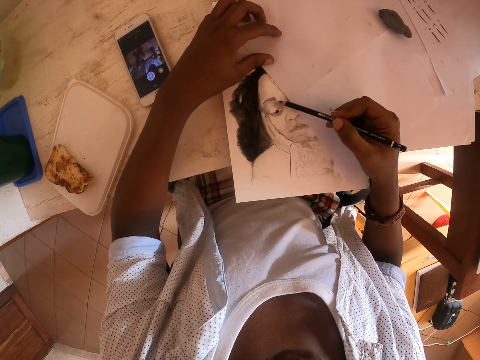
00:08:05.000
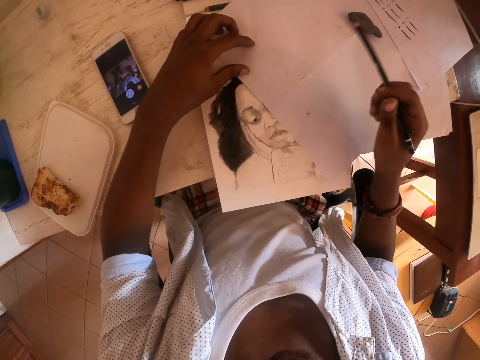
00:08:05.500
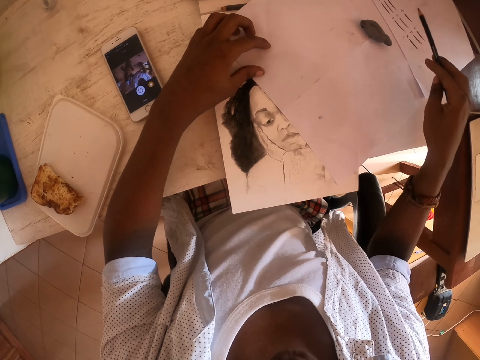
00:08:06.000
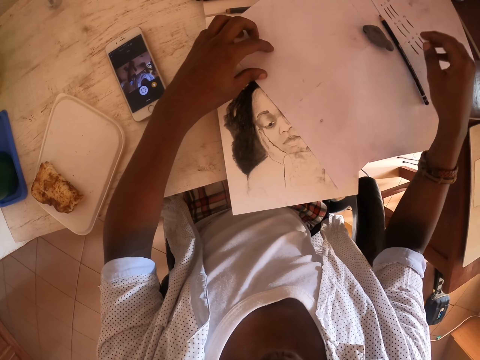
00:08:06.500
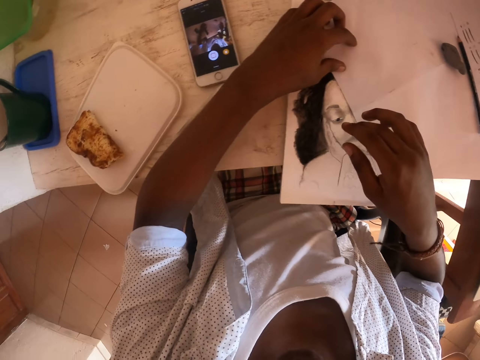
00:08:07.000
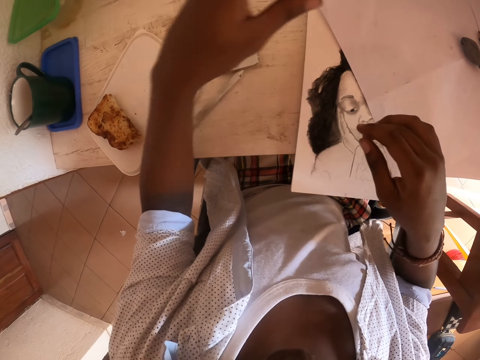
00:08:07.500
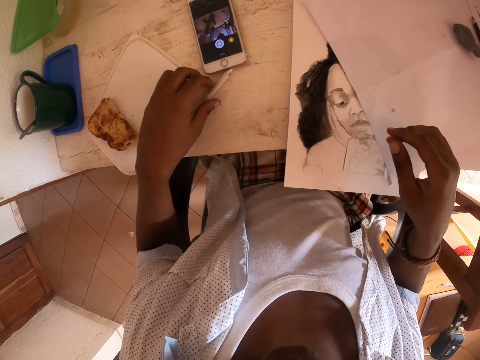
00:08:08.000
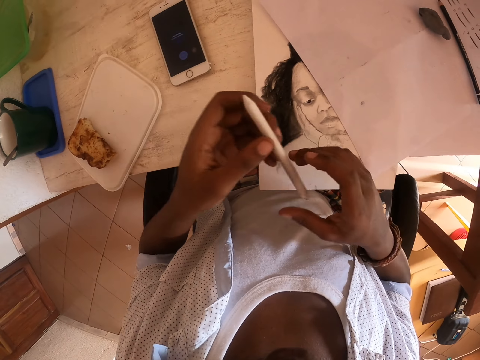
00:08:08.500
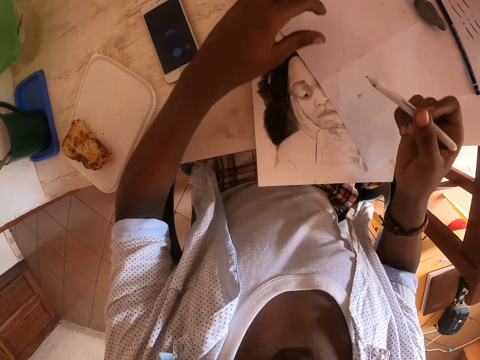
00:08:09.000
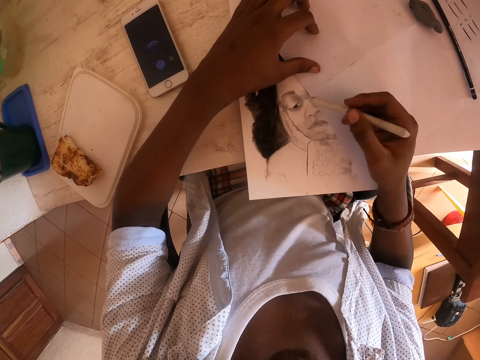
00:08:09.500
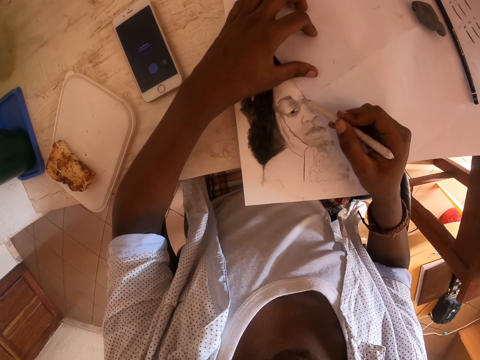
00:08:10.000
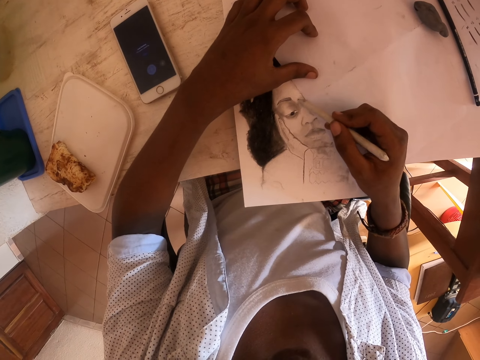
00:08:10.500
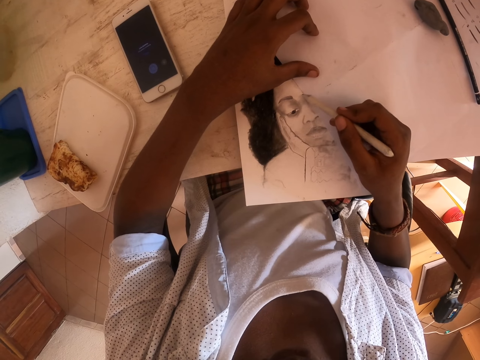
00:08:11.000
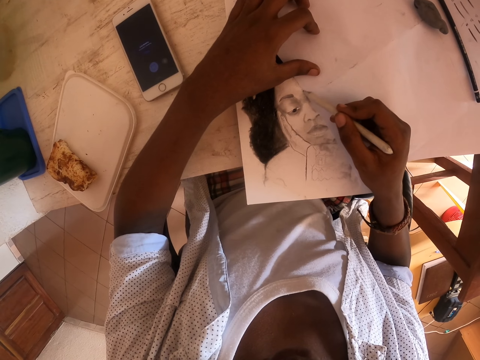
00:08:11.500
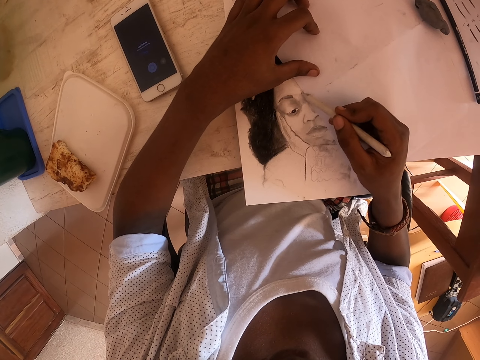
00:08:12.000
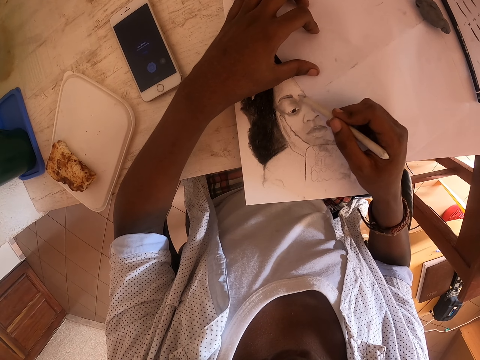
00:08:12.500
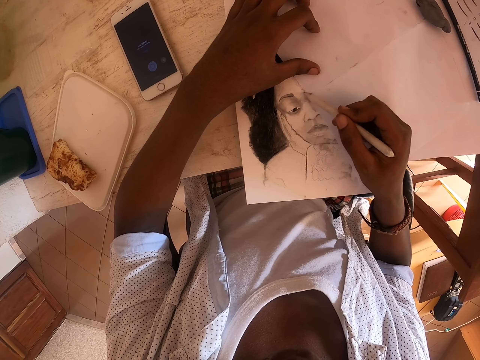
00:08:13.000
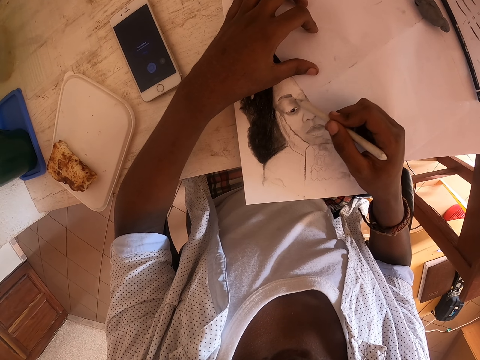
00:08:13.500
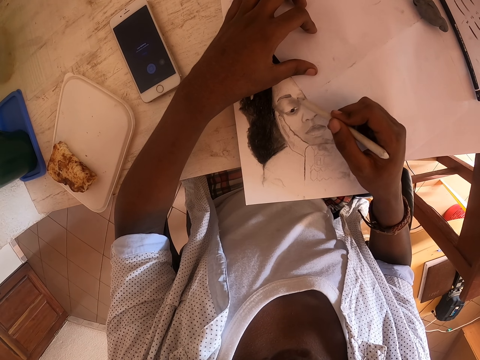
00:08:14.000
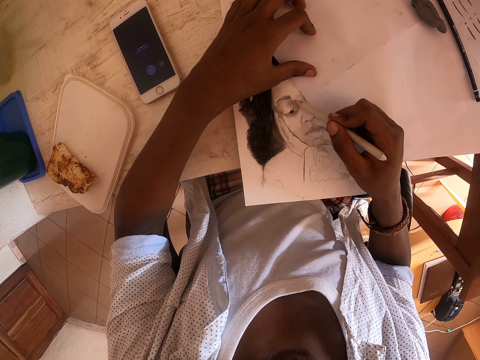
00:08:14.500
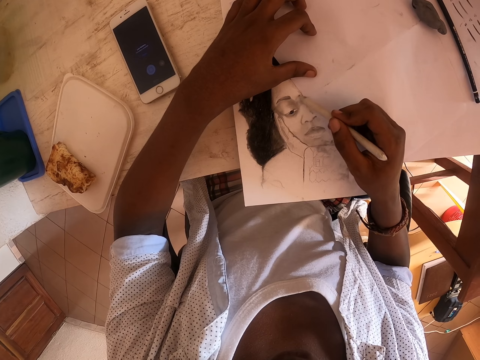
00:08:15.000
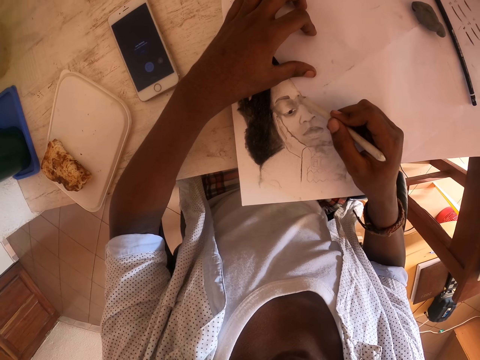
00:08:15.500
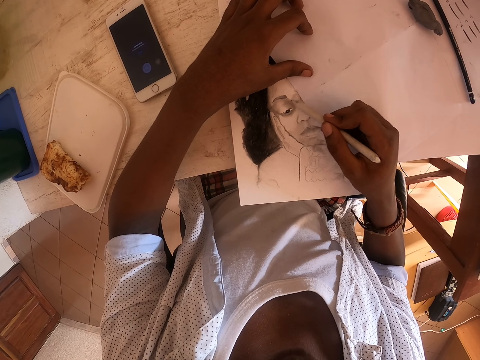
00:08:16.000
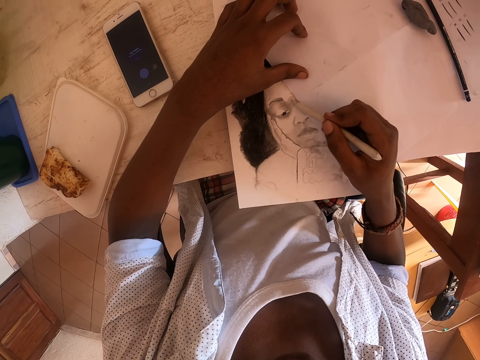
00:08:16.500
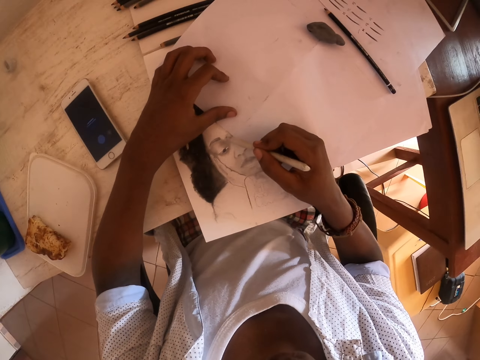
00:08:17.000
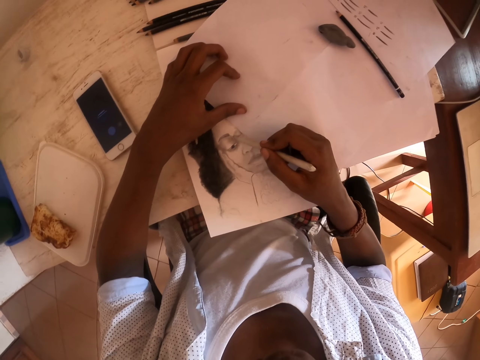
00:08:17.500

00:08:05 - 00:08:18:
The camera wearer puts the pencil down. They pick the coloring pen. They pass the coloring pen to the right hand. They color the drawing.

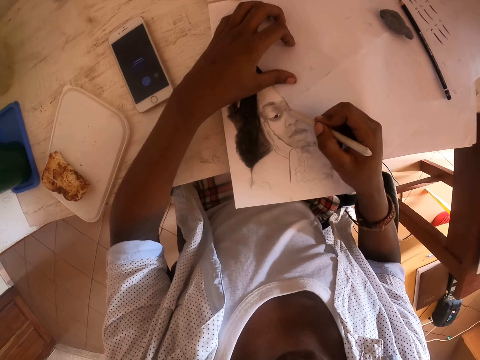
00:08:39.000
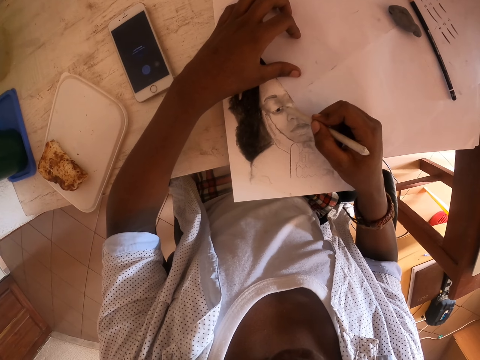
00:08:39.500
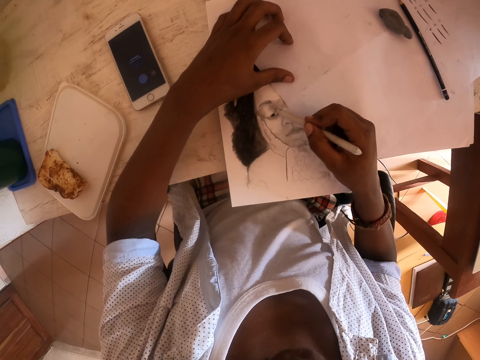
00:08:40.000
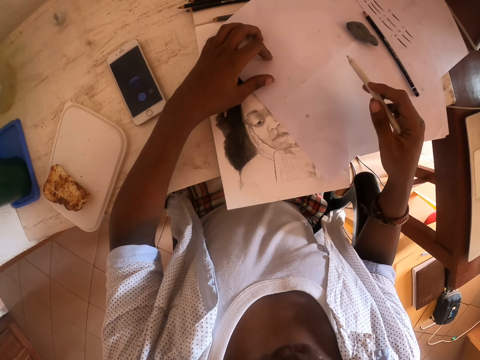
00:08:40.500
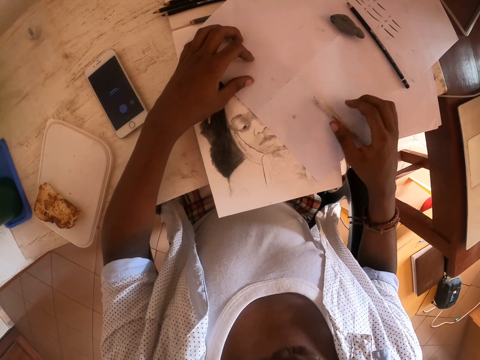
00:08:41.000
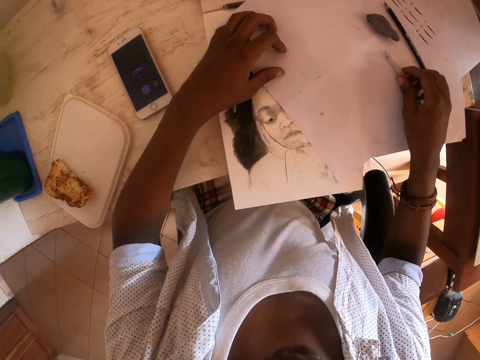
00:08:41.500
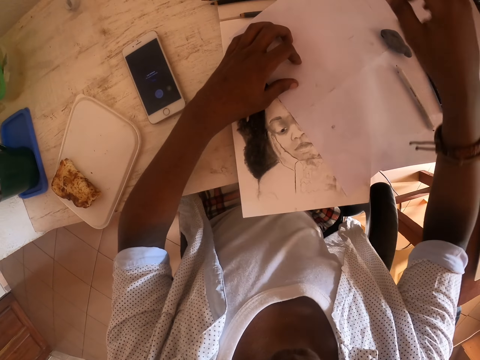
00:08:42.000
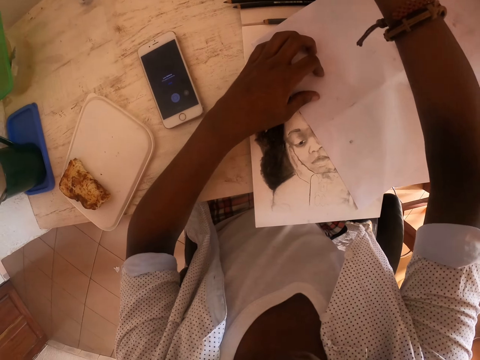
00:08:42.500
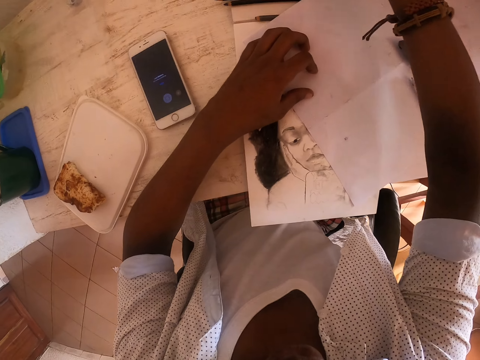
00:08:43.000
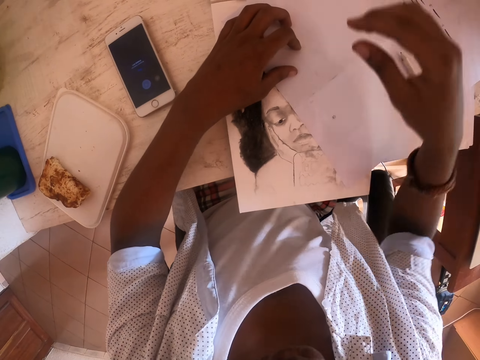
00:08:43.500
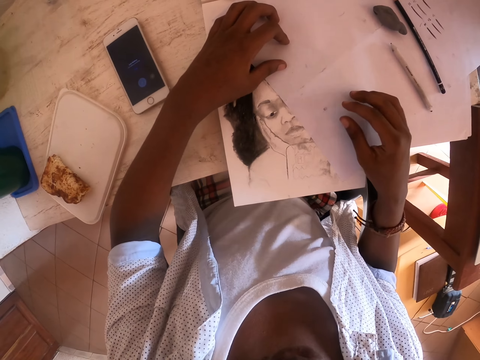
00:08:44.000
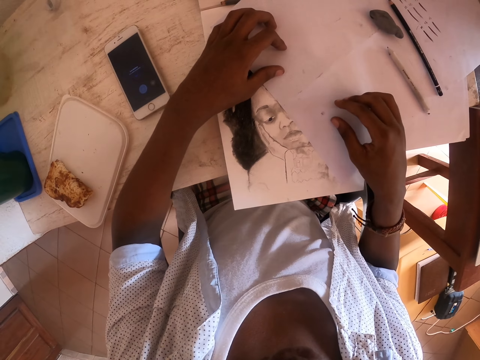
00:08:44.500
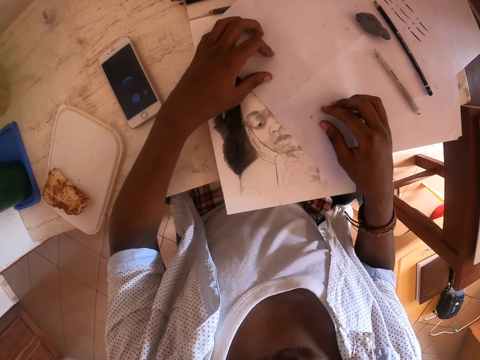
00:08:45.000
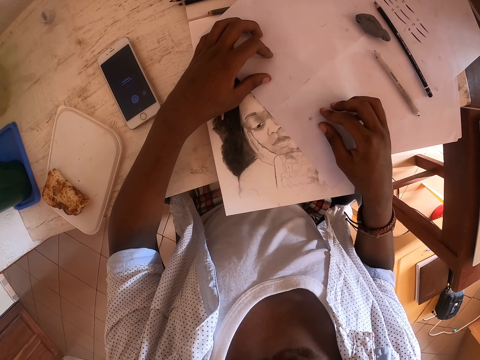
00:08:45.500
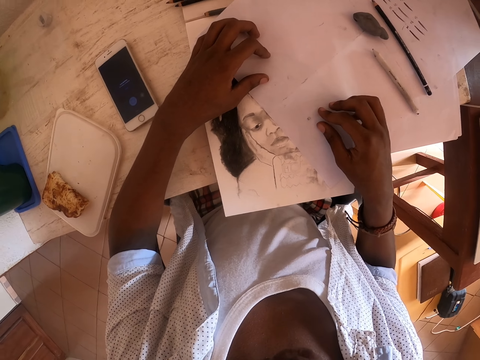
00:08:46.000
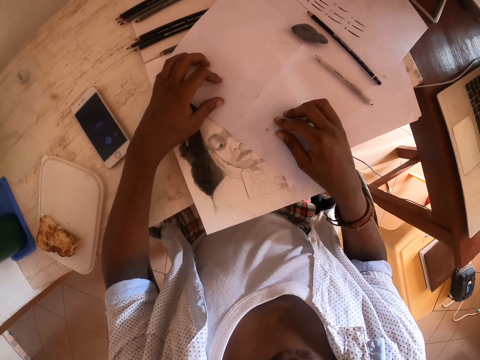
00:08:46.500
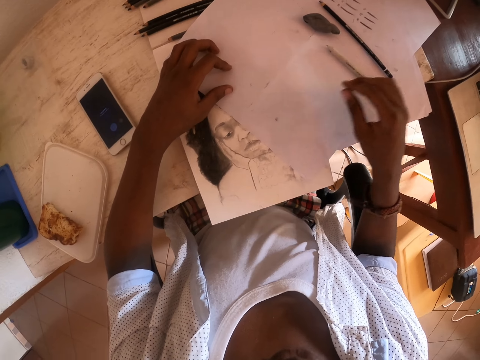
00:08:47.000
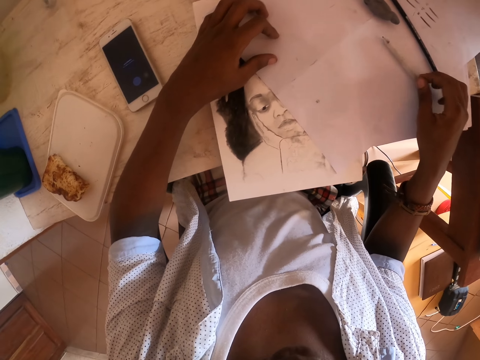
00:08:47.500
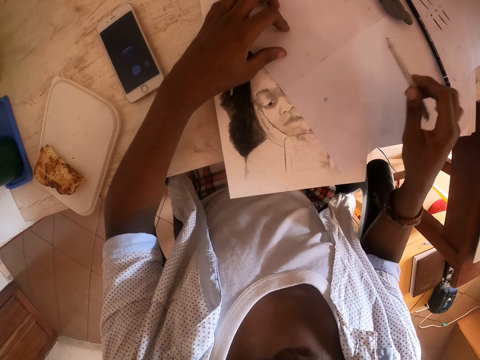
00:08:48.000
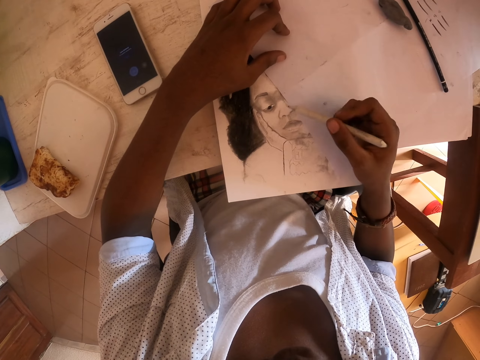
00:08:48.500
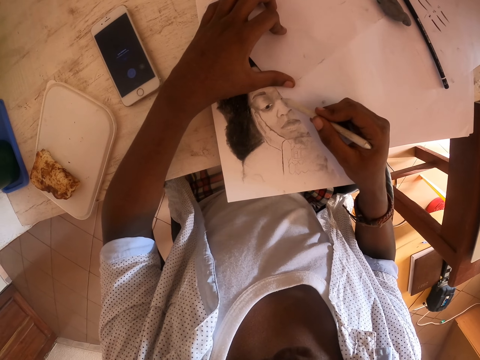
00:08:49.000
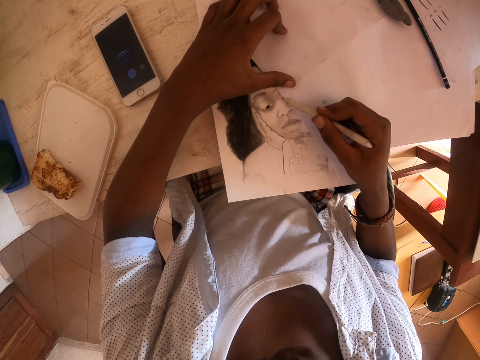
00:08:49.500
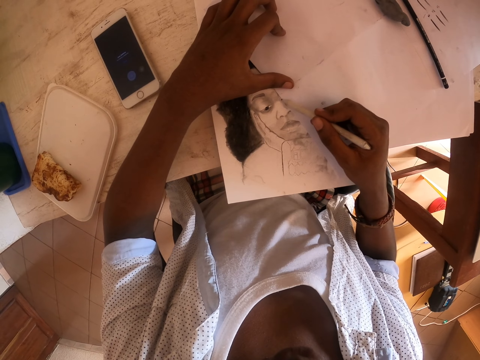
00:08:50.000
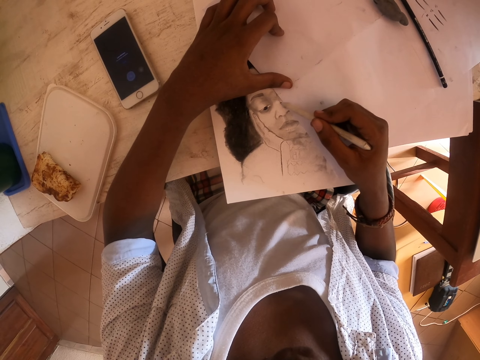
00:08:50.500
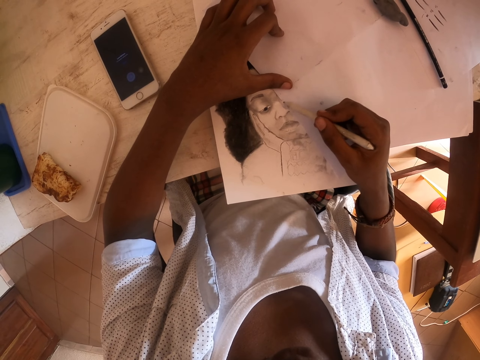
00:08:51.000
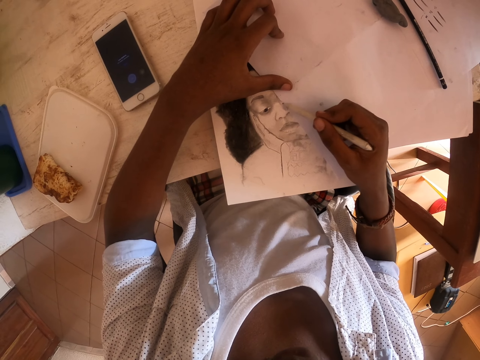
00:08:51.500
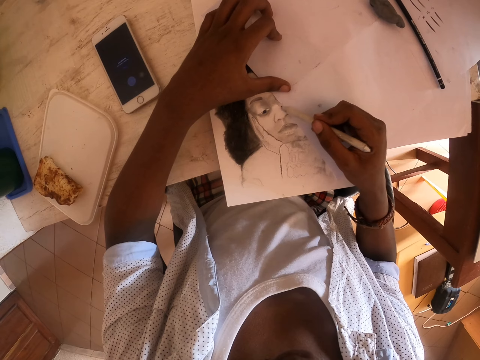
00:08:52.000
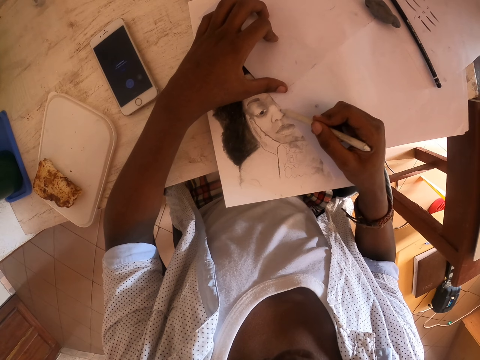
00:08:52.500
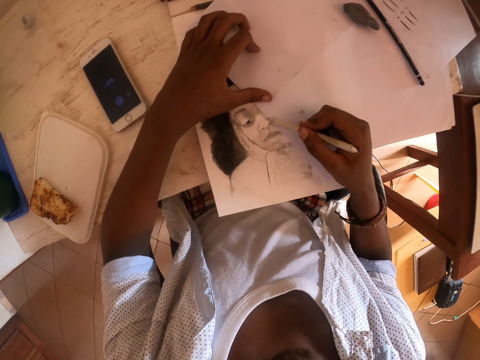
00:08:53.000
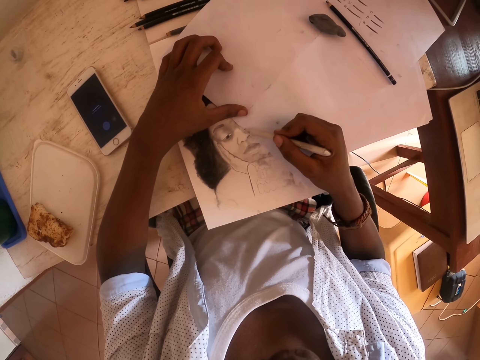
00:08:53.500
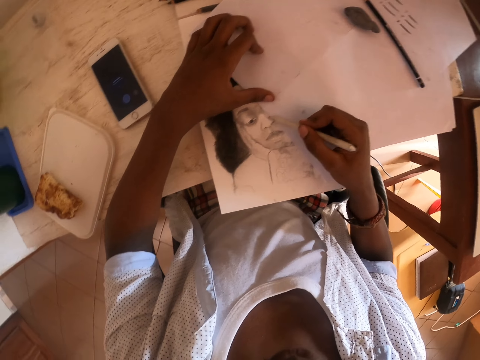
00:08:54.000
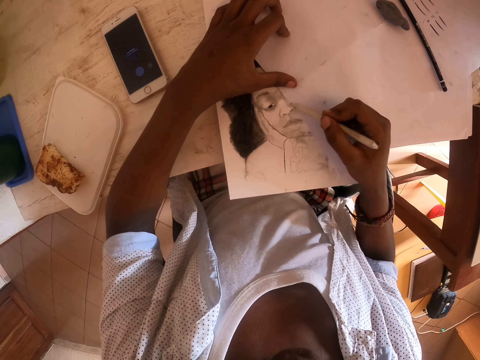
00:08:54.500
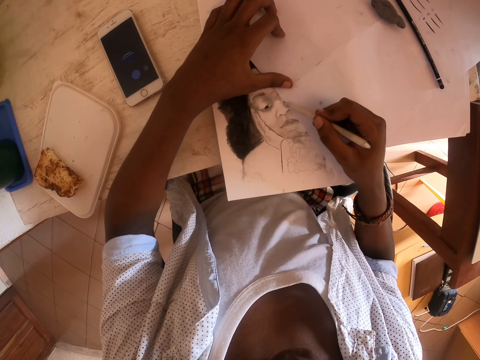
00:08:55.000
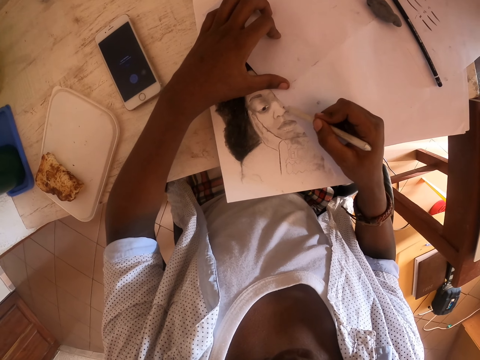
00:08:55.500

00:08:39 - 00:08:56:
The camera wearer drops the coloring pen. They move the coloring pen. They look around. They look at the picture. They pick up the coloring pen. They color with the coloring pen. They draw.
